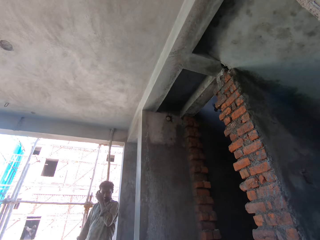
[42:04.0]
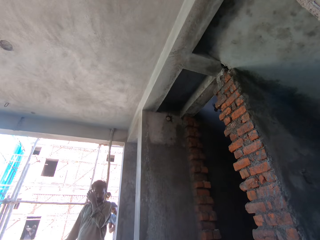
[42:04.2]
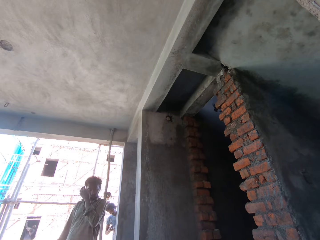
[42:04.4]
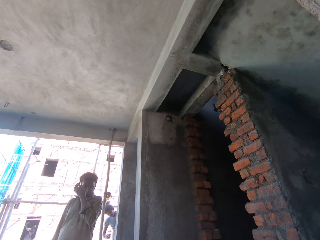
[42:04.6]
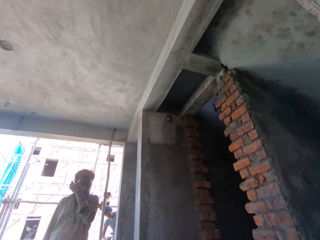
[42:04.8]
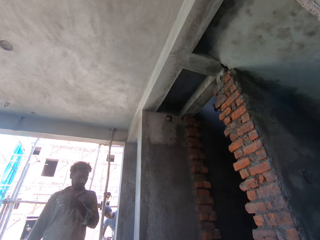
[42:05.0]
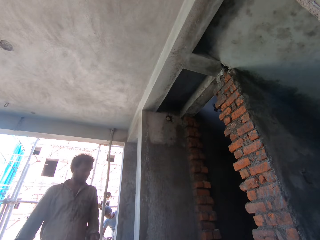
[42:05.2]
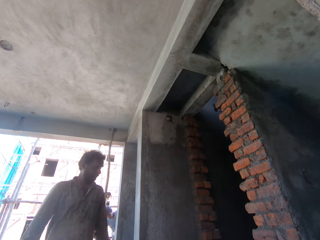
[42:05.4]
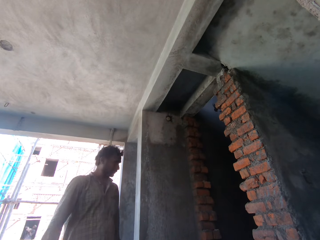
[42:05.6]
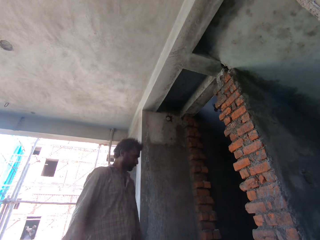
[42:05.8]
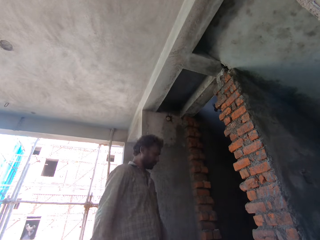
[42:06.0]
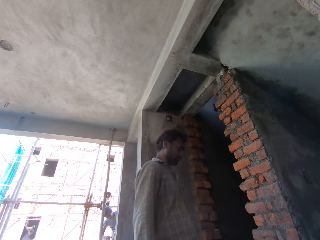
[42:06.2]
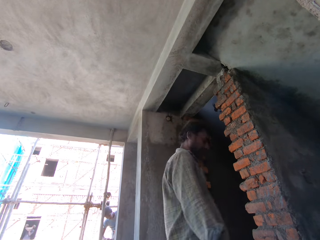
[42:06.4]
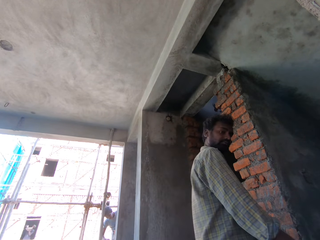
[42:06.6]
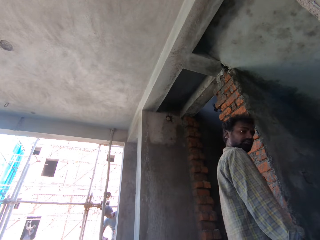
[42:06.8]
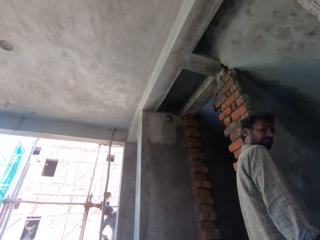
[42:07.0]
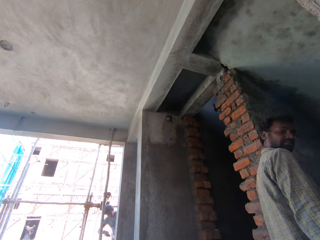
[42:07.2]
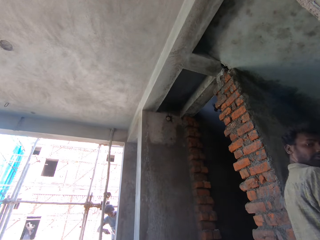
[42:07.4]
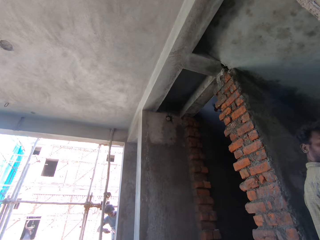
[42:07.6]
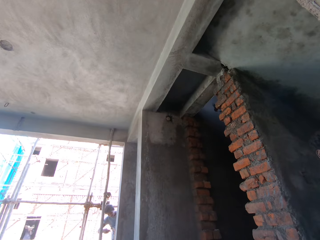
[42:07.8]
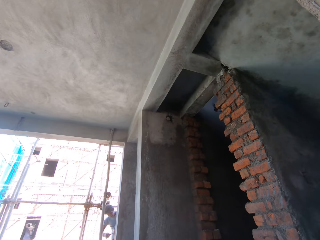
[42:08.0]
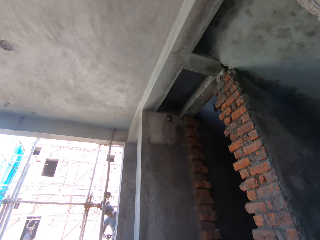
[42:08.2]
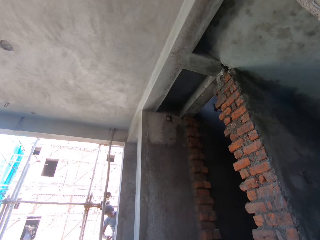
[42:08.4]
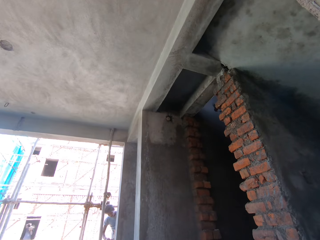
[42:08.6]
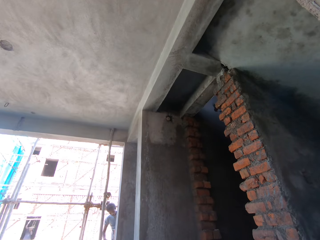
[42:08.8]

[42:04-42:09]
Another man touches his face with his left hand.

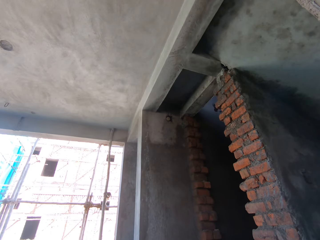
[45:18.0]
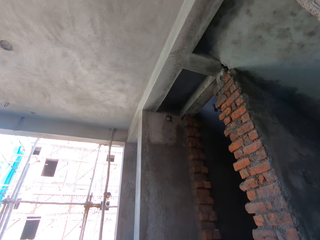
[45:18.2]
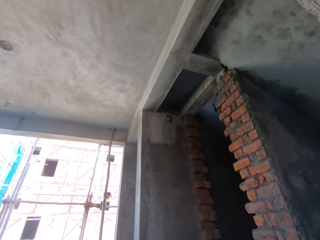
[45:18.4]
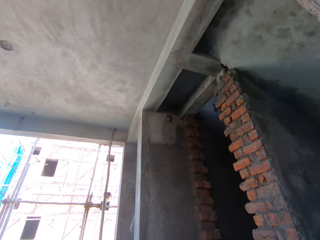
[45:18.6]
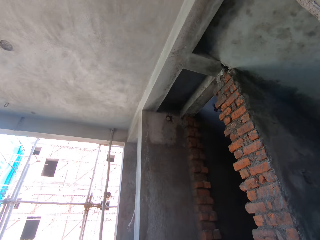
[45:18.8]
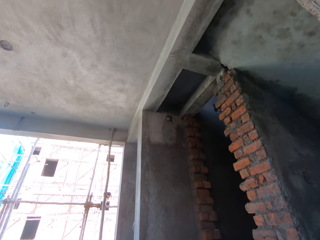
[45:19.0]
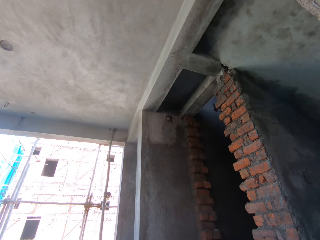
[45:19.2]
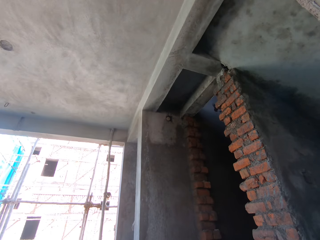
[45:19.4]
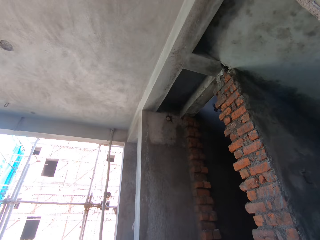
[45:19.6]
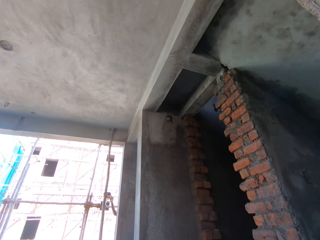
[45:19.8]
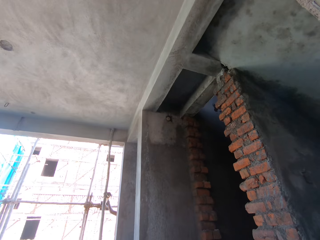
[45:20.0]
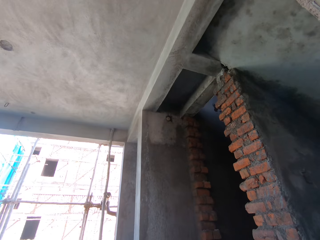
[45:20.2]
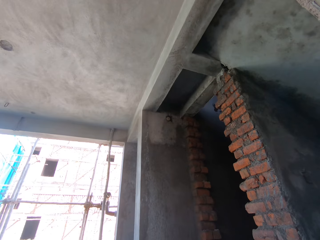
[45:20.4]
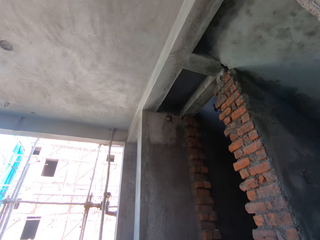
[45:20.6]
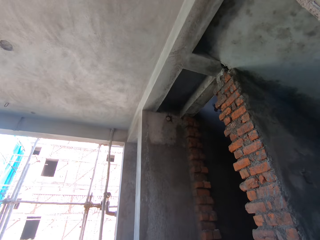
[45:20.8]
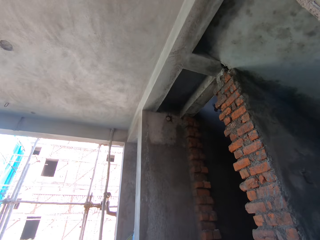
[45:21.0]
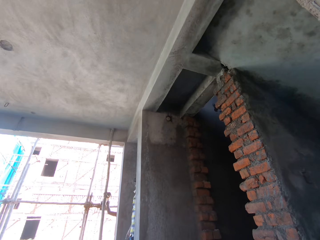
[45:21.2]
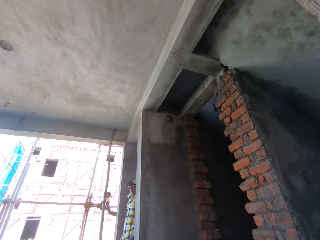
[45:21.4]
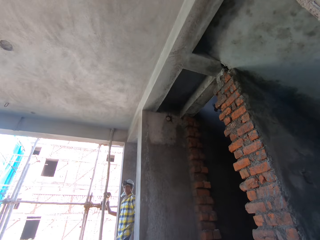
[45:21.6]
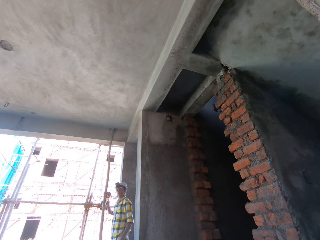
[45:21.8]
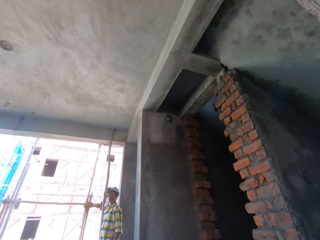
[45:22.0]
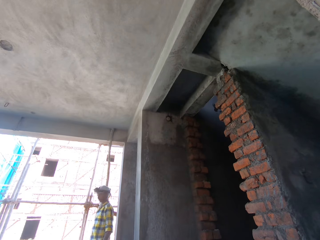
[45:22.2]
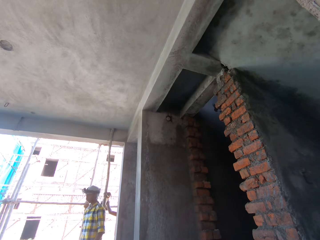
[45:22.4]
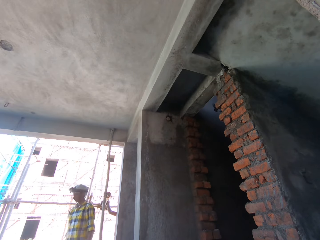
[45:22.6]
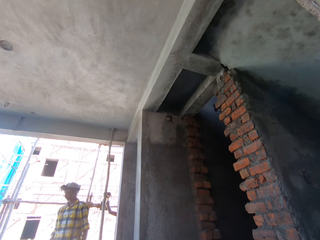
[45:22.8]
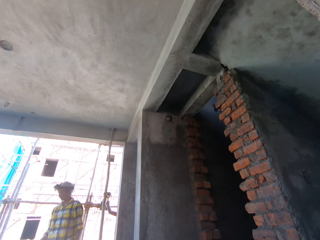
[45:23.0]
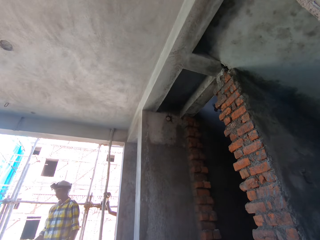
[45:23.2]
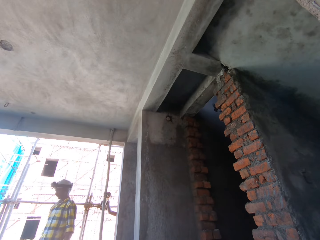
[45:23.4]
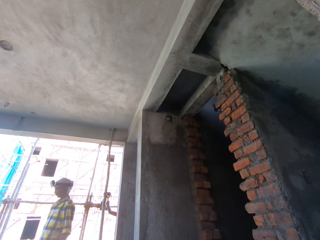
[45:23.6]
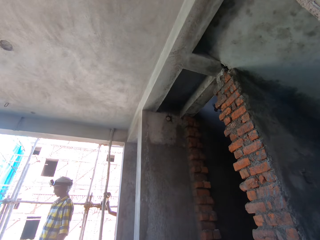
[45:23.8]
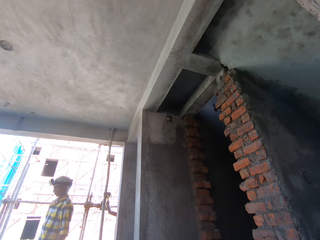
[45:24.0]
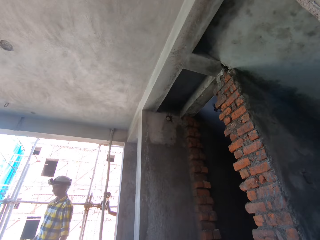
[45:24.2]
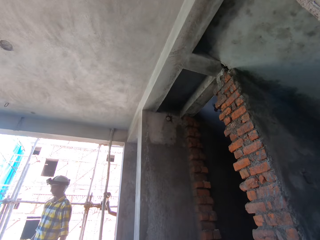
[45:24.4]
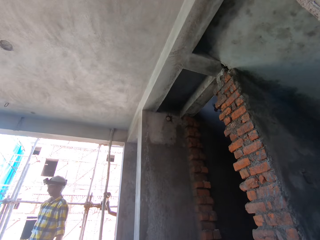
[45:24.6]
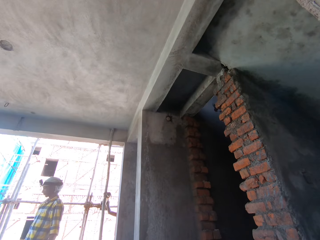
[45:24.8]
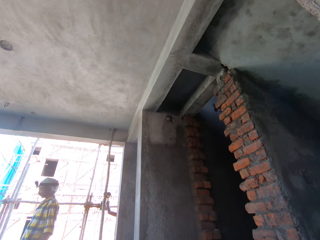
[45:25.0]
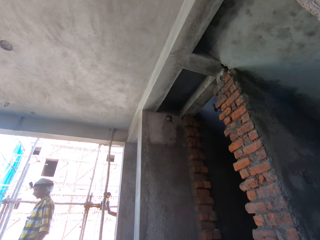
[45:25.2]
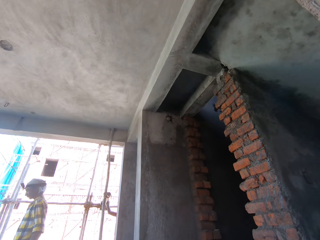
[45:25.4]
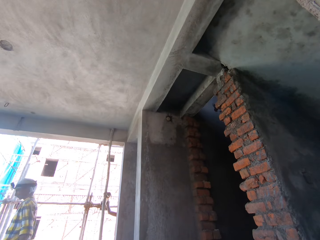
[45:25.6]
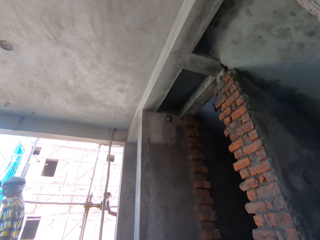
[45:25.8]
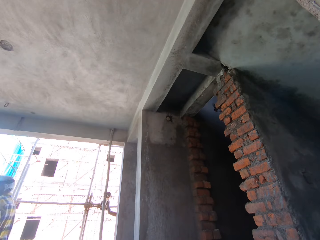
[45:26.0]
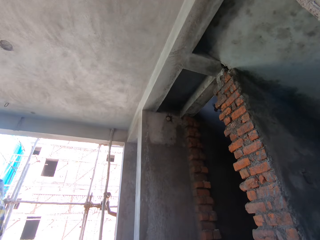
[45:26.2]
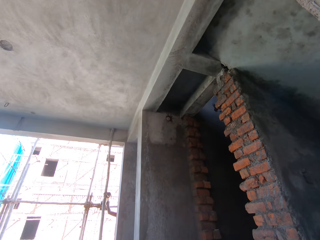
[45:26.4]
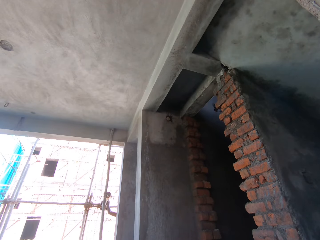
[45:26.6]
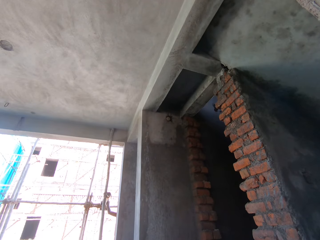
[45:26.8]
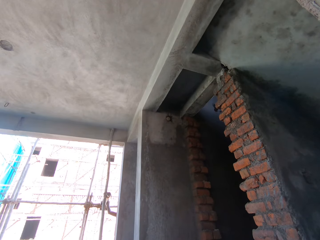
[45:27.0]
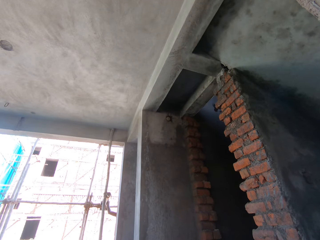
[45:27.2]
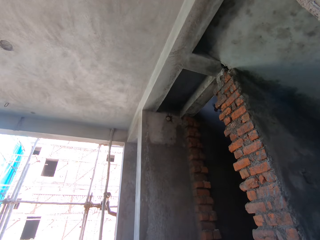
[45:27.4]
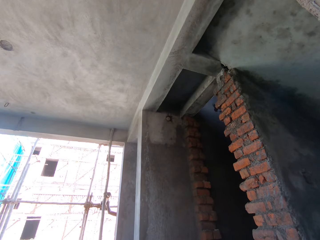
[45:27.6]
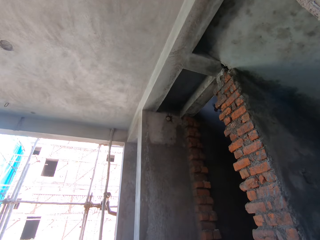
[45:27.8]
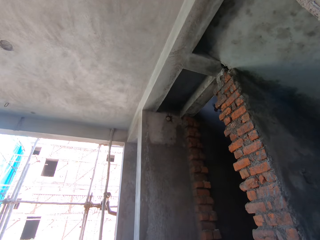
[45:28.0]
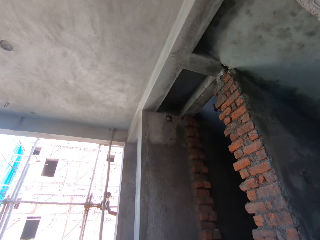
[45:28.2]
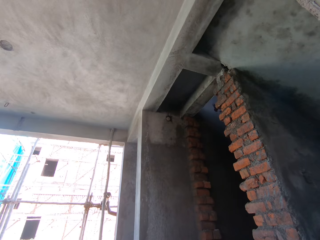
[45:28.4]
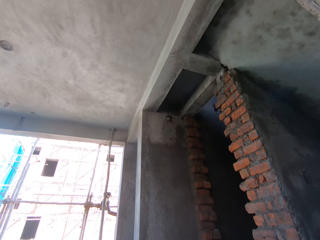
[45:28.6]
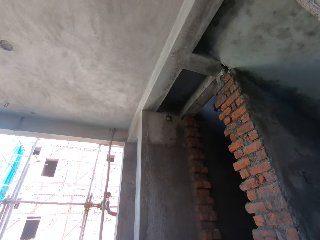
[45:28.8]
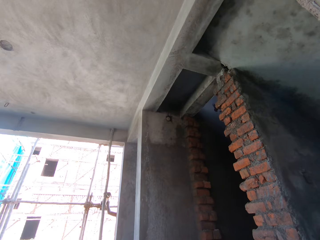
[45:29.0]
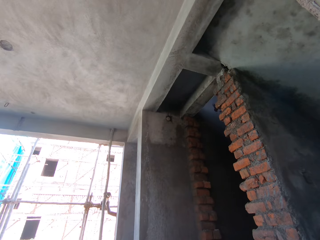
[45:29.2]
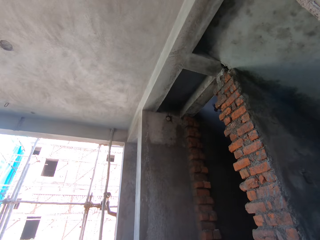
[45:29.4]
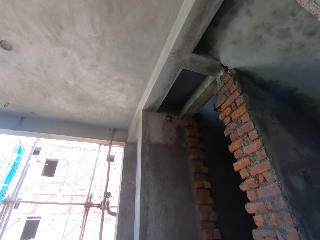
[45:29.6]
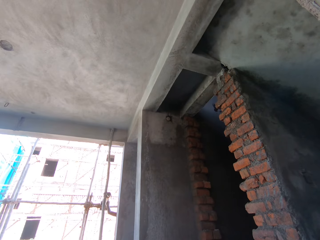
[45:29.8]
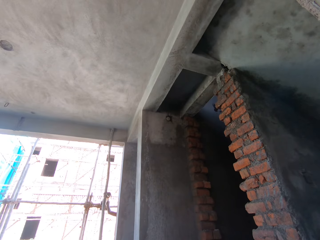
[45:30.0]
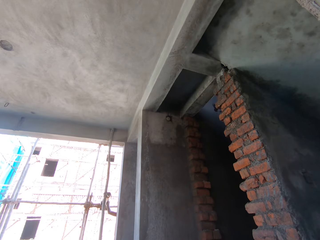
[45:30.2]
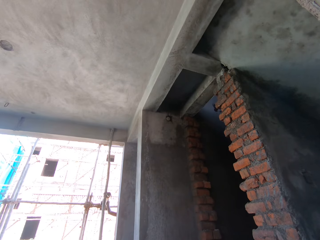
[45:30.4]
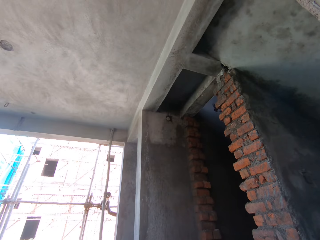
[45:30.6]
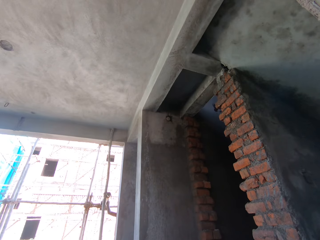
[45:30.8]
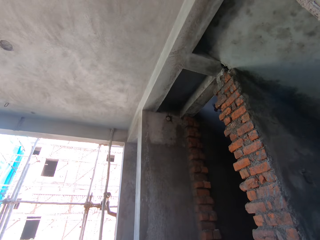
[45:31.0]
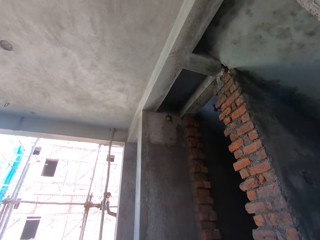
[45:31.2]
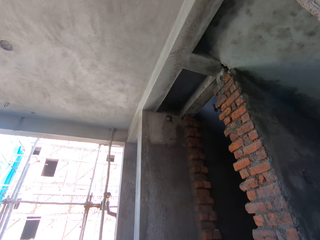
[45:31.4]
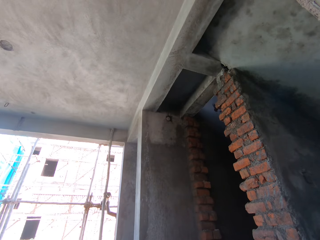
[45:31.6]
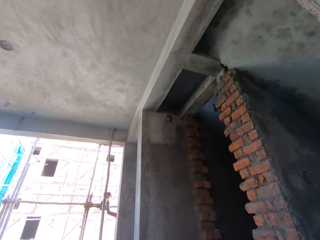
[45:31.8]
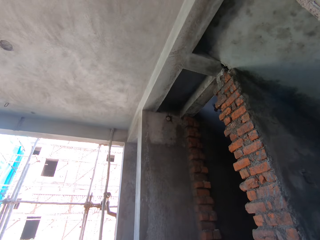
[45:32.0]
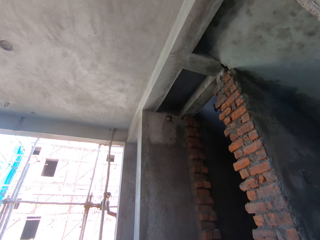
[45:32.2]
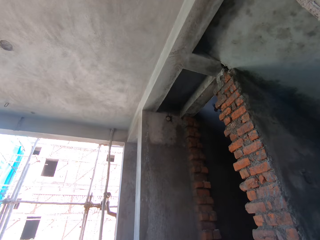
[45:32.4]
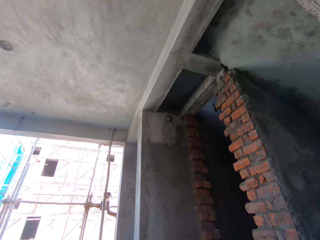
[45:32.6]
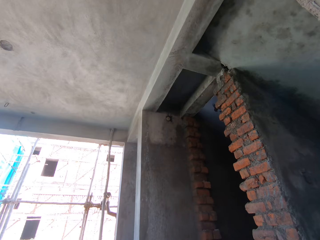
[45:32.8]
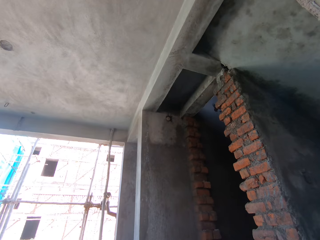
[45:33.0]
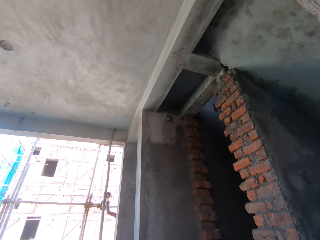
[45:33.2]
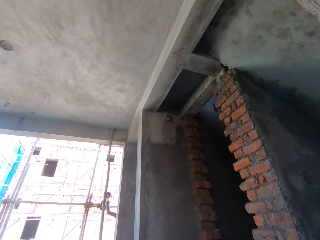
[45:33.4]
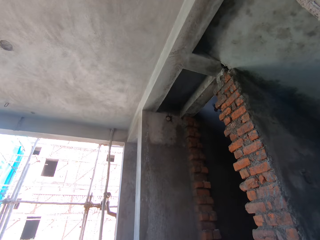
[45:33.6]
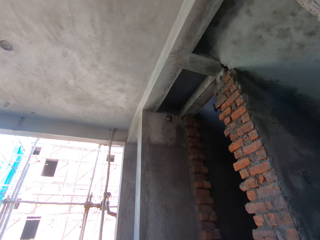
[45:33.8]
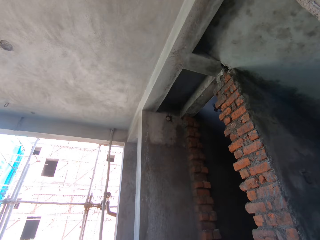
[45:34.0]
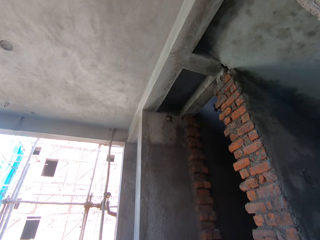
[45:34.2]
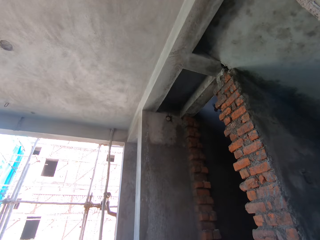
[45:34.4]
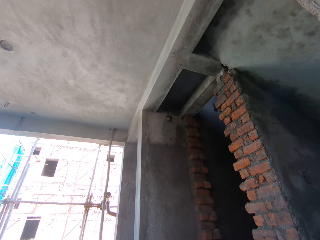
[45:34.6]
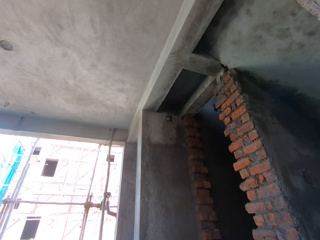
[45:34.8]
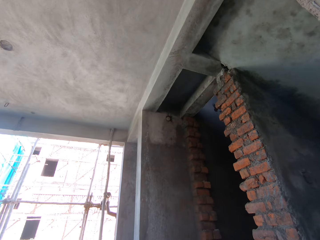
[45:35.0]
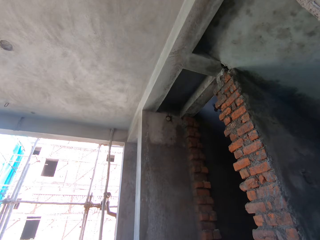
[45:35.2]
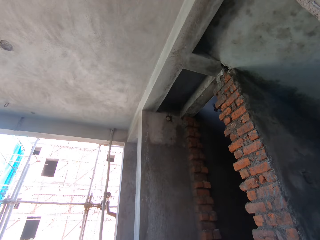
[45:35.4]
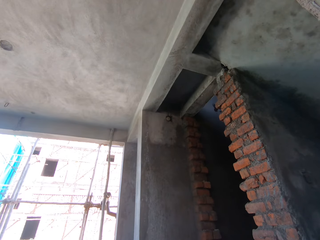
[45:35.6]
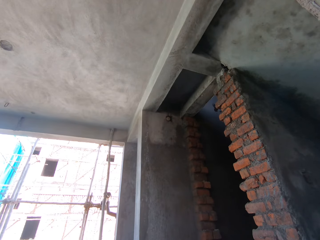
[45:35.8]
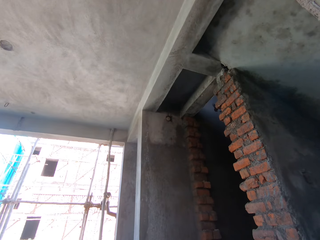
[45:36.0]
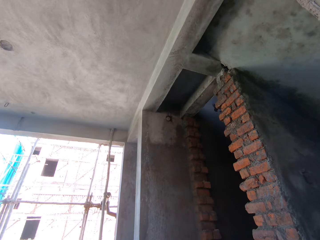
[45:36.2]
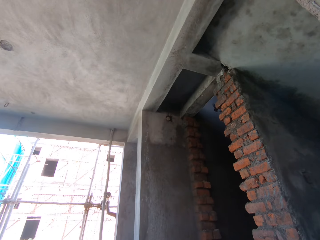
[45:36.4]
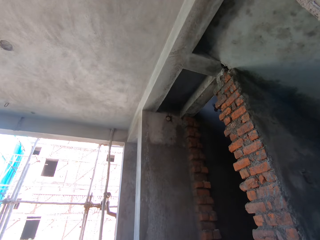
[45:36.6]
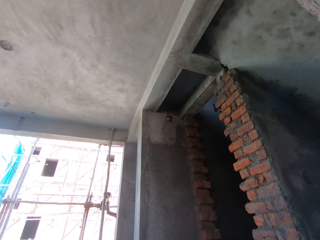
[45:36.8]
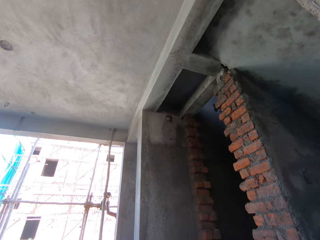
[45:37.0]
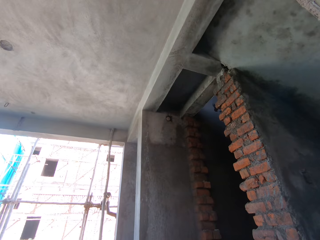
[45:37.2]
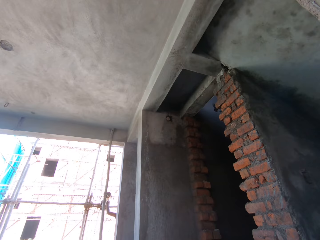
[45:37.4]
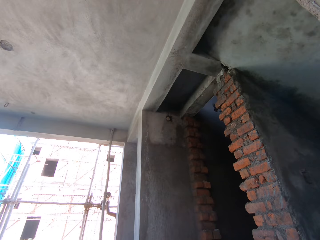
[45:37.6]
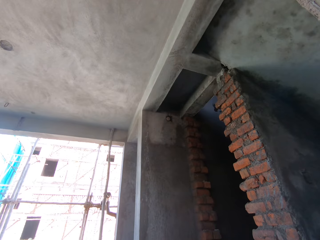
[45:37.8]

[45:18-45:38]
Another man holds a pole with his right hand. The camera wearer walks in the building.
